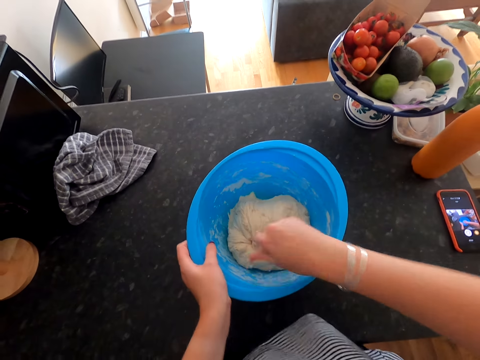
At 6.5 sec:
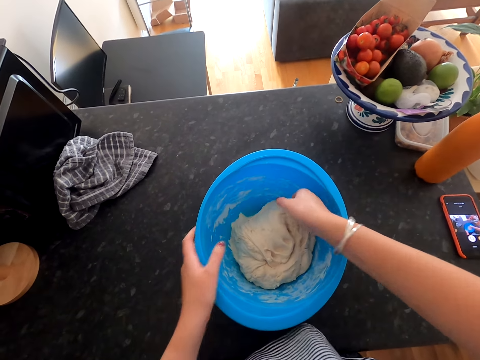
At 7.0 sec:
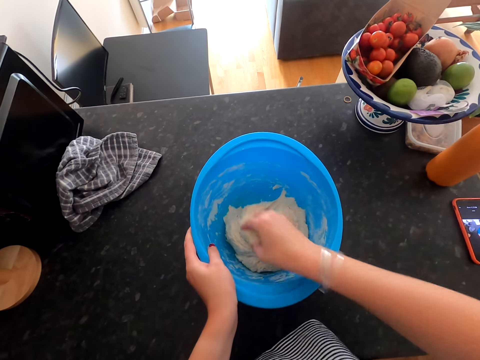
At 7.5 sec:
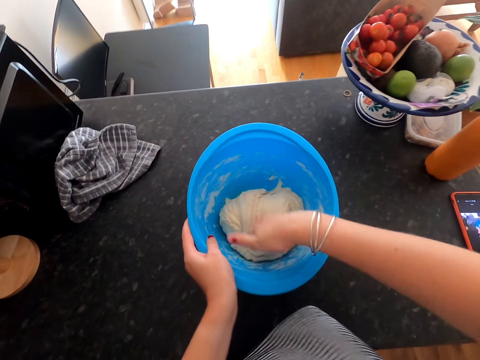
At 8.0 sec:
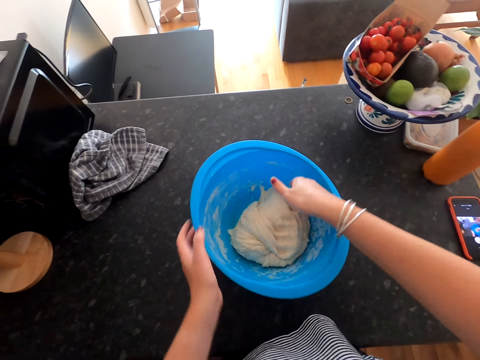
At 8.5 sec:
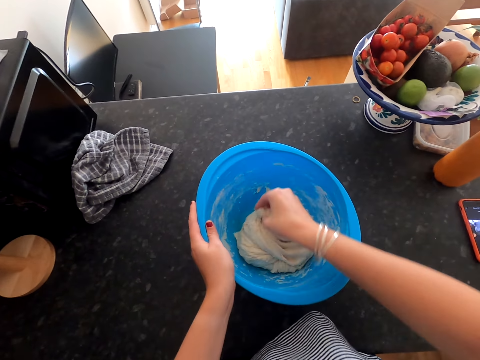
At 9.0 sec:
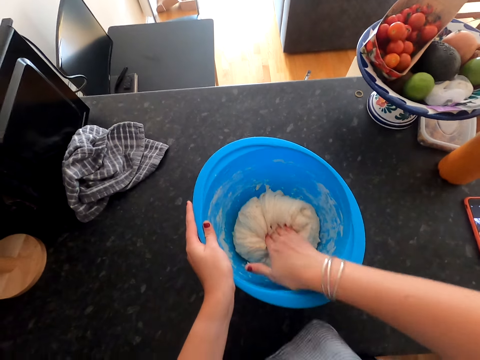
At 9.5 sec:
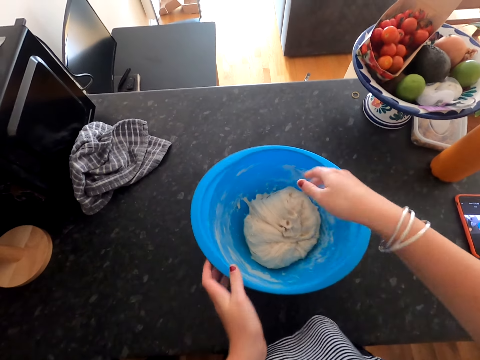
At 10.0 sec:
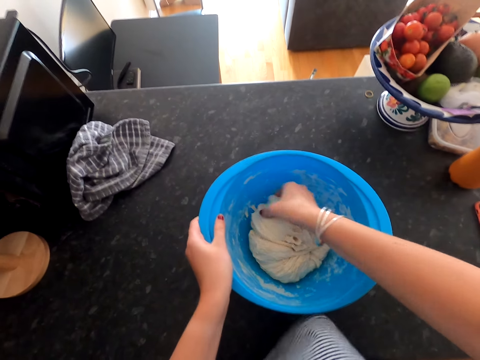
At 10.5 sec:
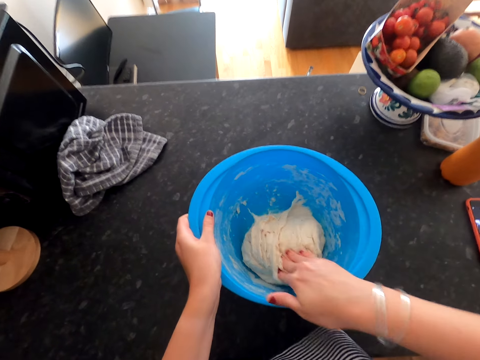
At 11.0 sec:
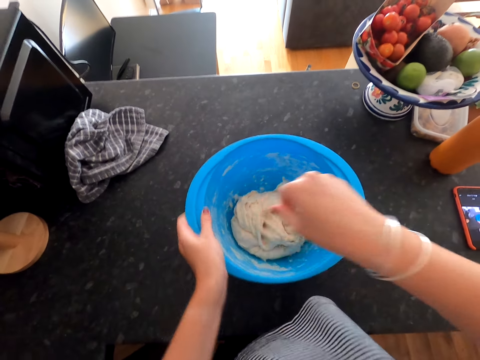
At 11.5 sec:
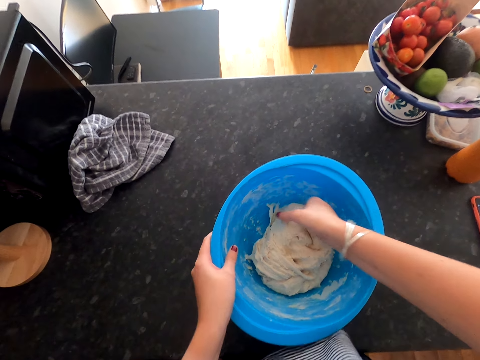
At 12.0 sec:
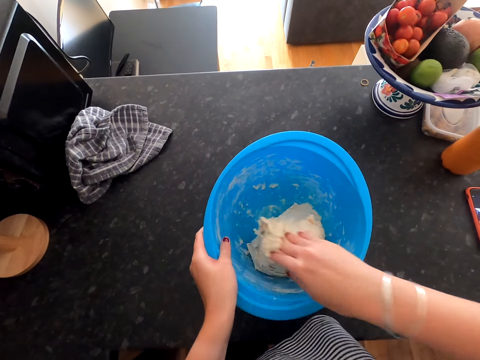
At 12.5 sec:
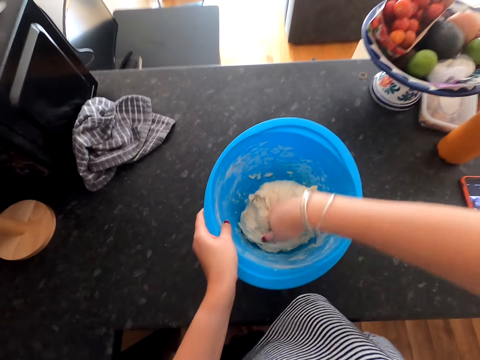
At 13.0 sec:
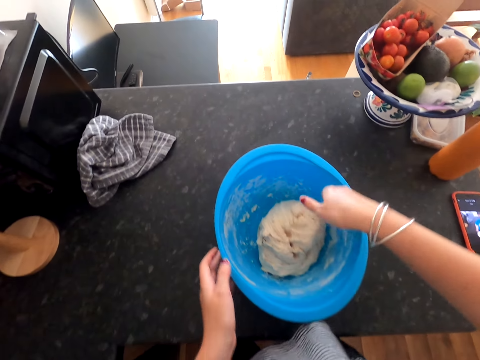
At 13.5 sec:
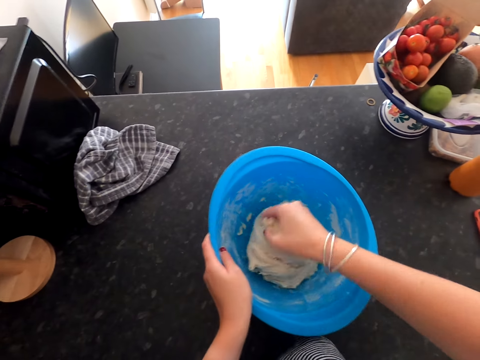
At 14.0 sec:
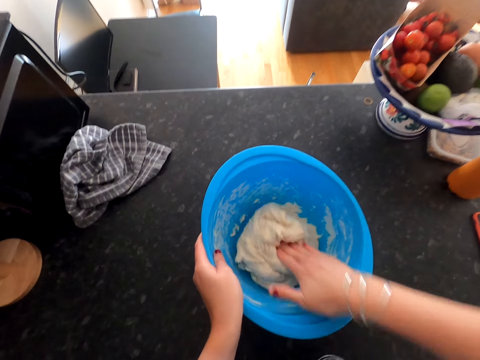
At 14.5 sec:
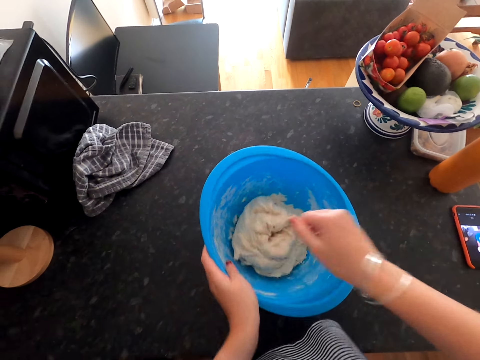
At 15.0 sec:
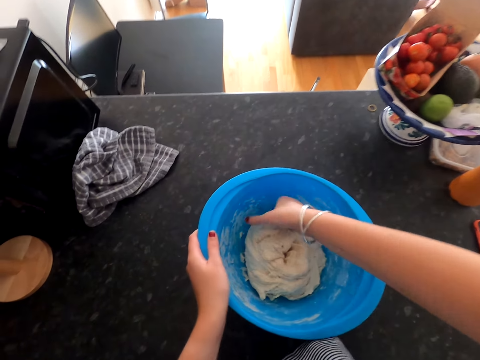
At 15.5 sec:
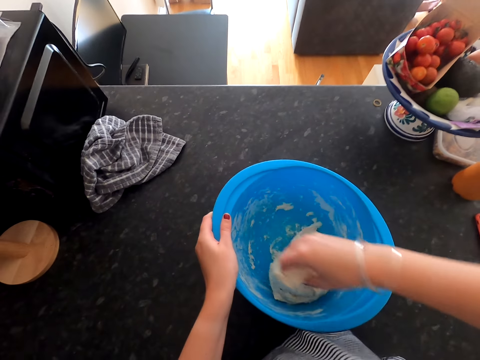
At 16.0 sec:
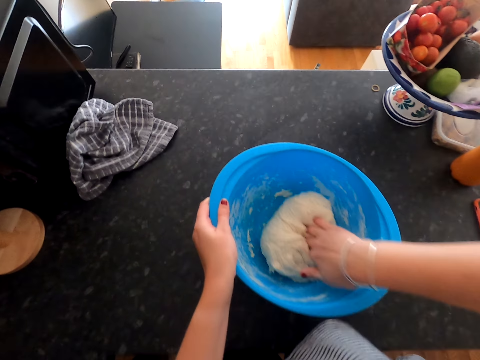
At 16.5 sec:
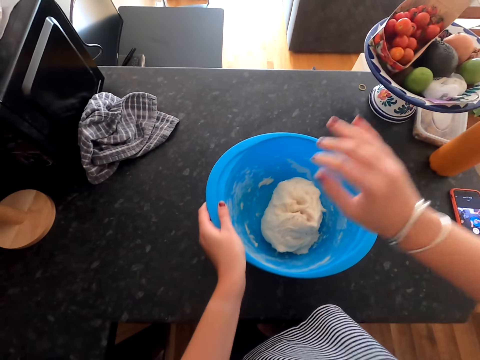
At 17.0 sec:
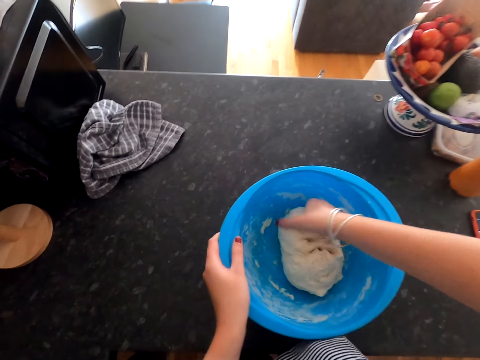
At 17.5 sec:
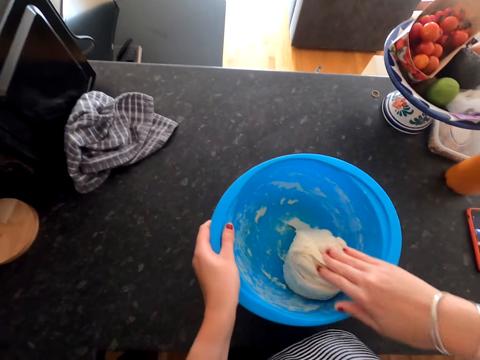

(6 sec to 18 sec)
The camera wearer kneads the dough with a hand.

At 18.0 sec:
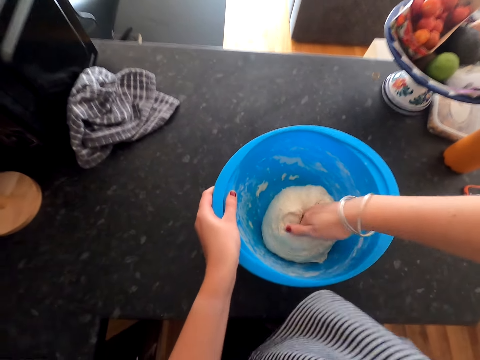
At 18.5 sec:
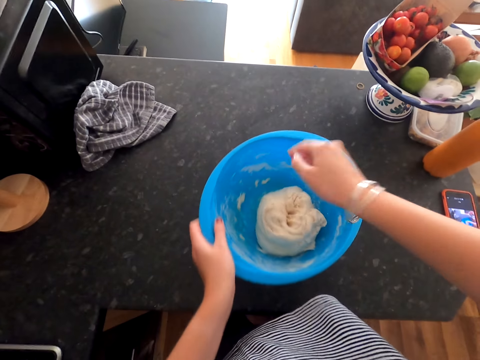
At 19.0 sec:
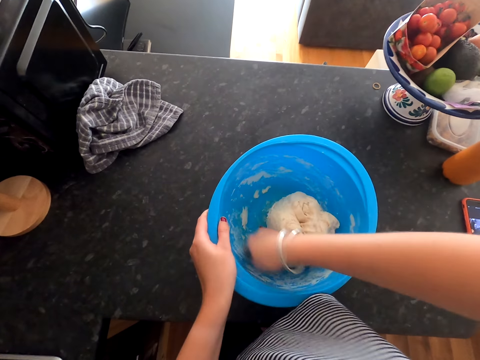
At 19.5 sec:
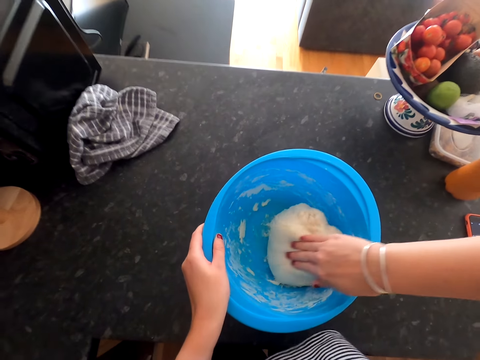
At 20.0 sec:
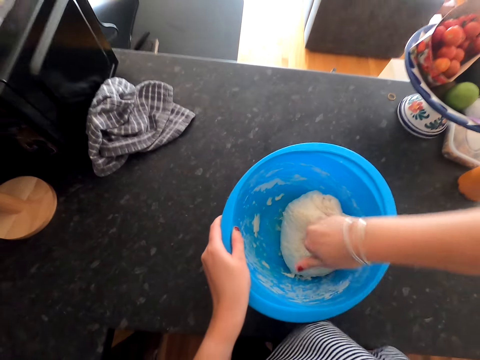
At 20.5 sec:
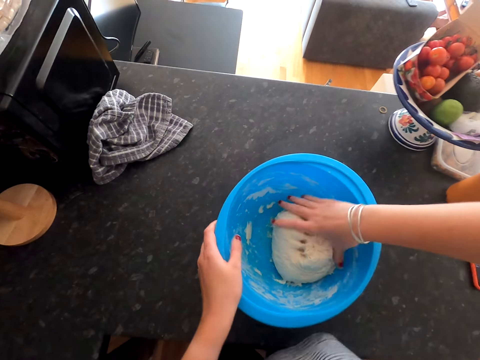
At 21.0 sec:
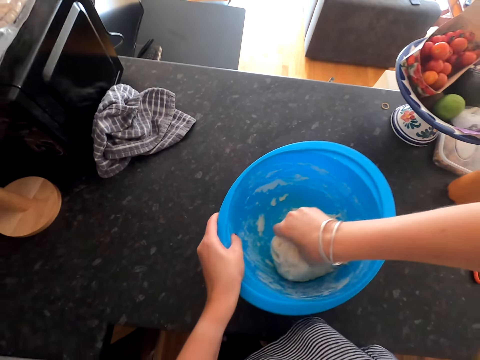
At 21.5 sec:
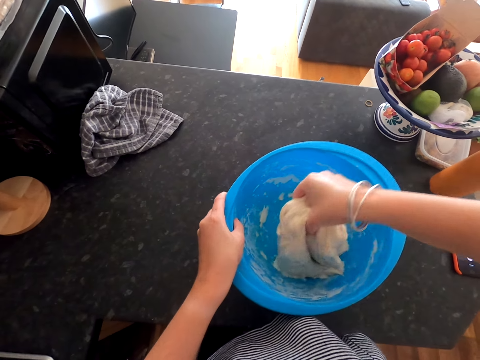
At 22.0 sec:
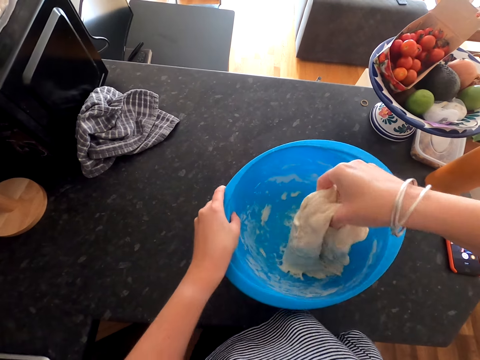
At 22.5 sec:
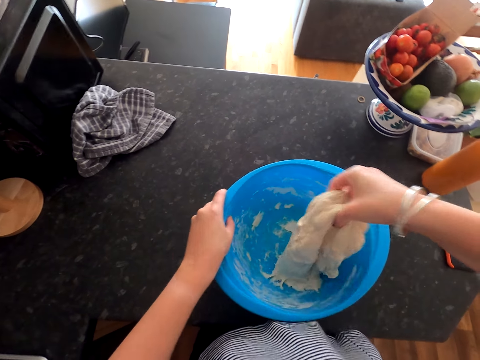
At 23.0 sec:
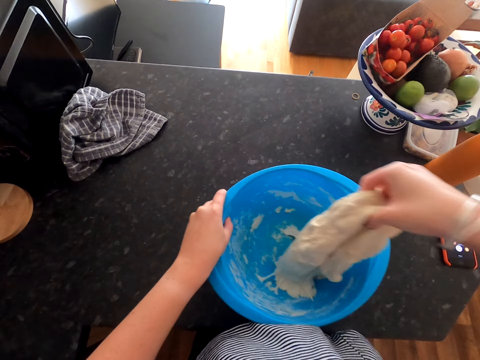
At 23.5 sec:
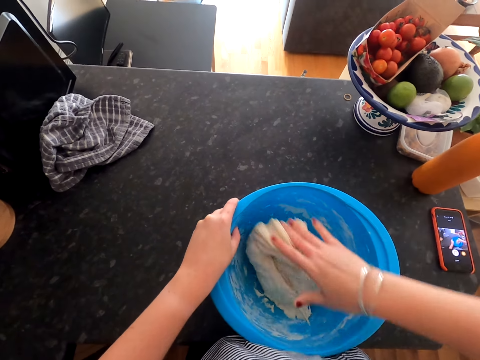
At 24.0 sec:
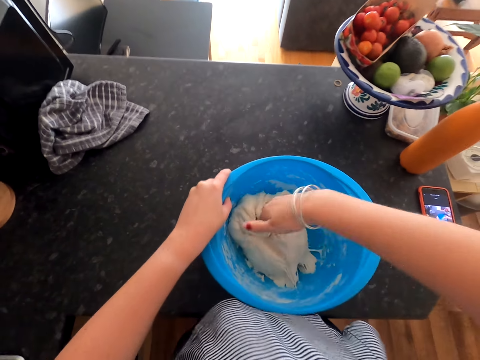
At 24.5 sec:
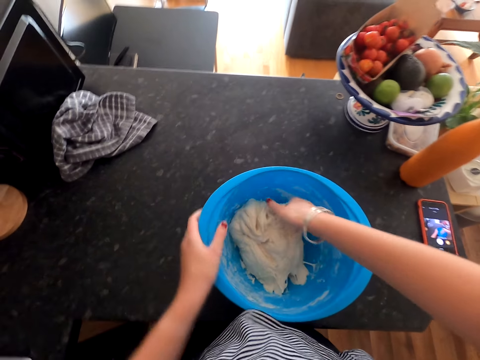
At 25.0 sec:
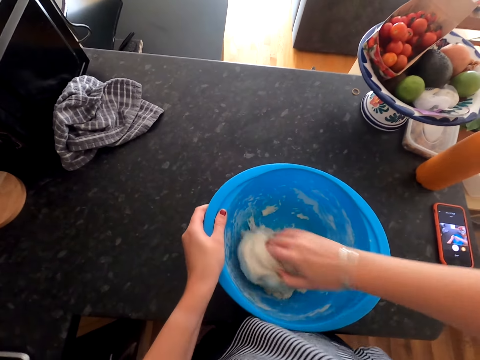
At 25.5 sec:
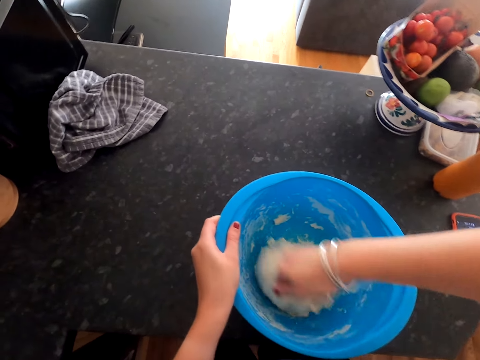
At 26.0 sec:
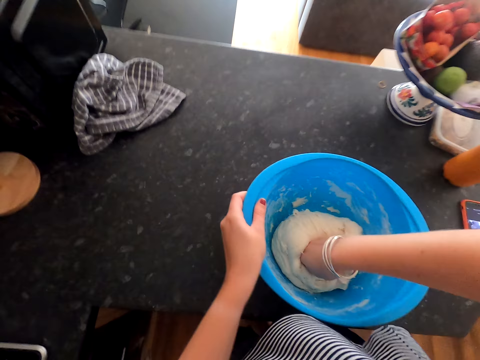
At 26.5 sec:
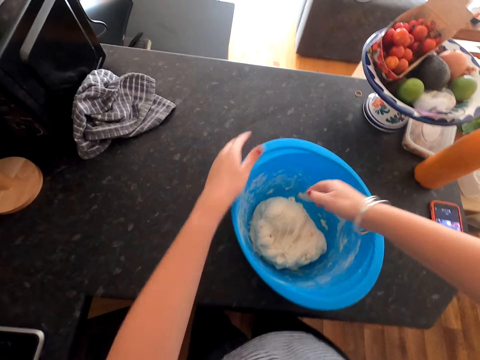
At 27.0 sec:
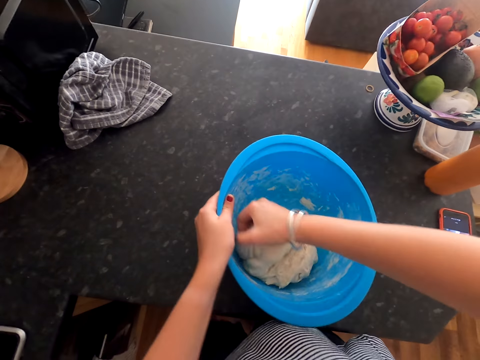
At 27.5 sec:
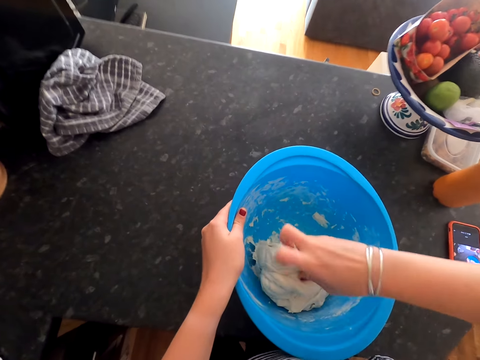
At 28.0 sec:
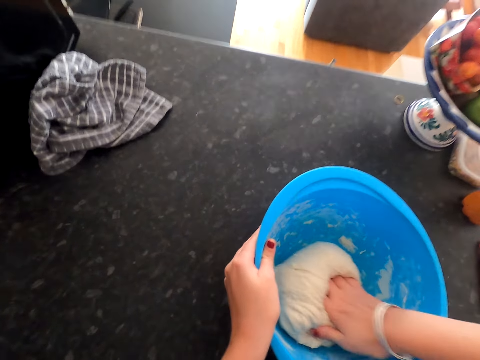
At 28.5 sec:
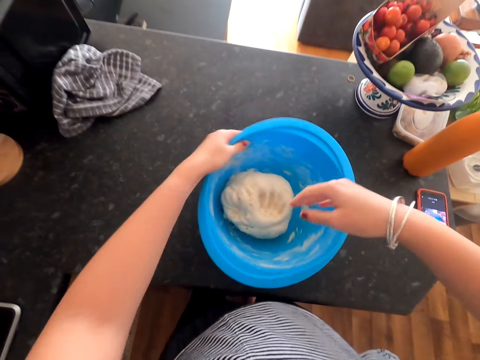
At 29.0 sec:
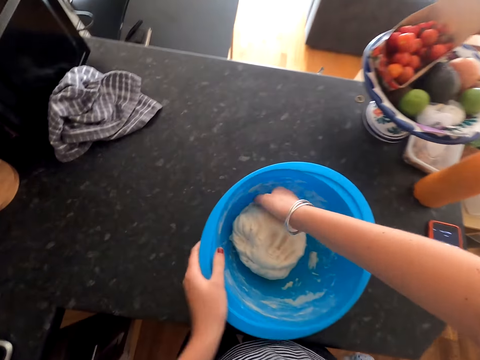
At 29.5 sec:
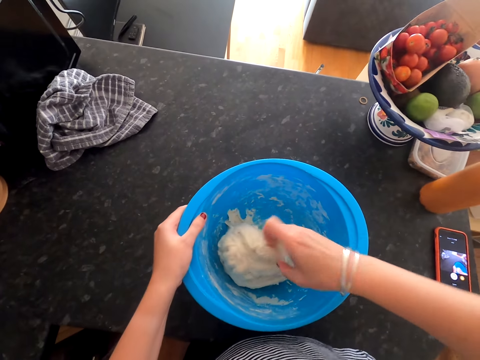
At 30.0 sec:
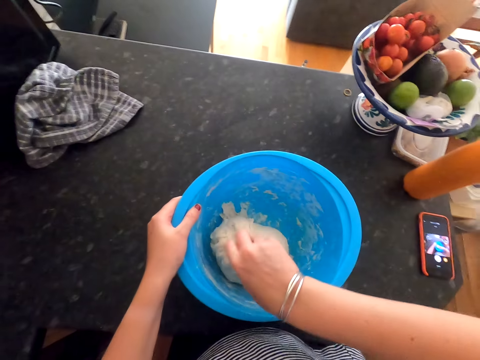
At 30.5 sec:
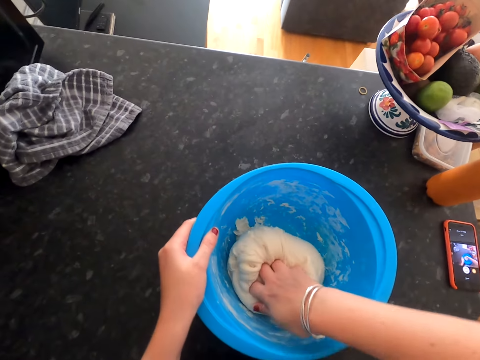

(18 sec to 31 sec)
The camera wearer pulls up the dough, places the dough in the plastic dish and kneads the dough.

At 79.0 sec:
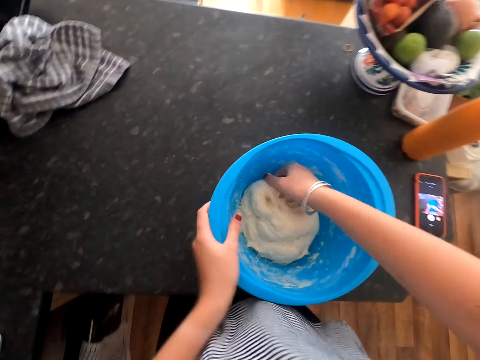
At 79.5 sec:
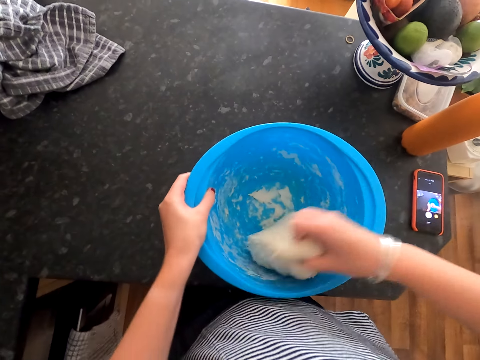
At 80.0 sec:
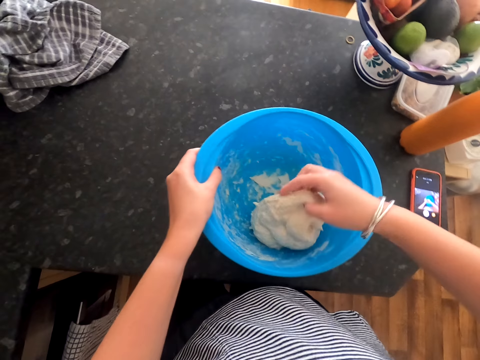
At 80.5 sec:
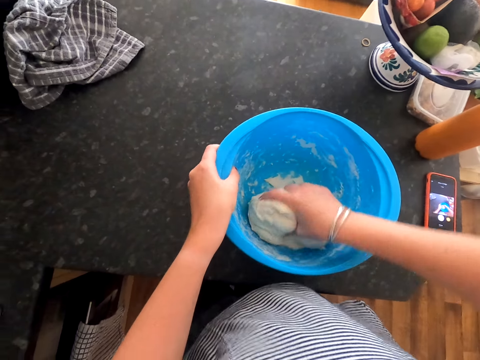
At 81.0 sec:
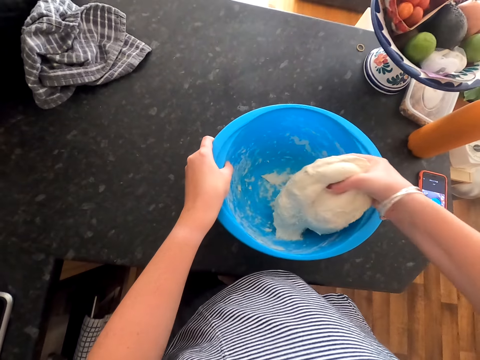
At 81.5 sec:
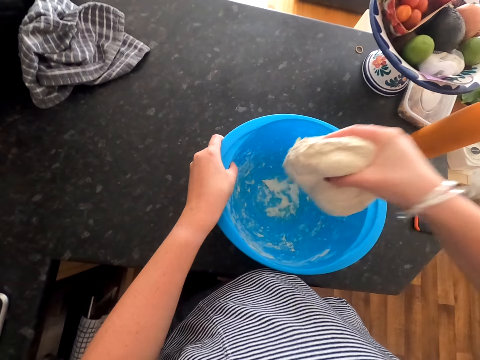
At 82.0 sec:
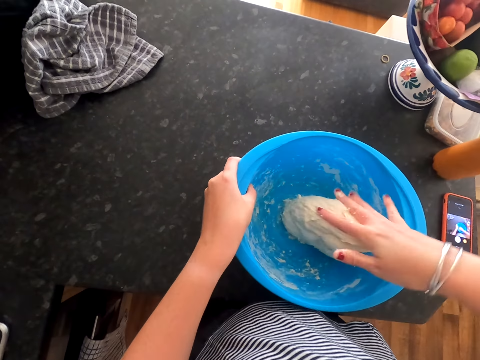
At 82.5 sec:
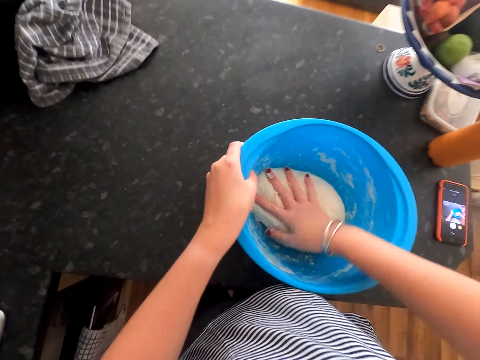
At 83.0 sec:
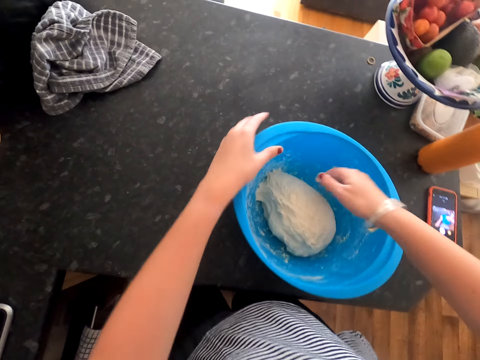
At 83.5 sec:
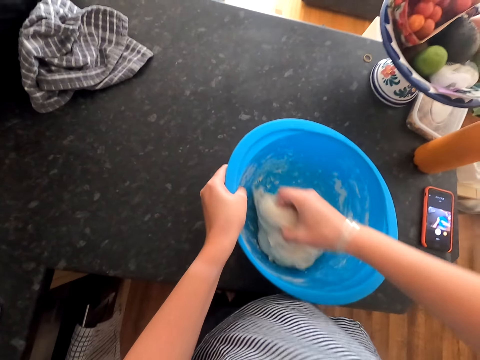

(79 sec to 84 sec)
The camera wearer pulls up the dough and places the dough in the plastic dish.
